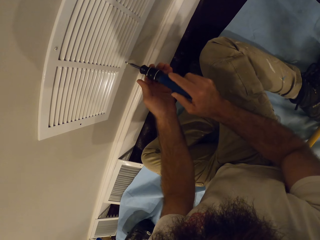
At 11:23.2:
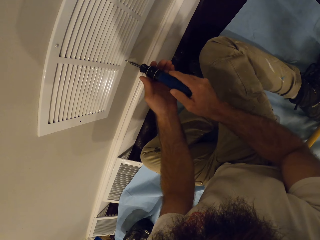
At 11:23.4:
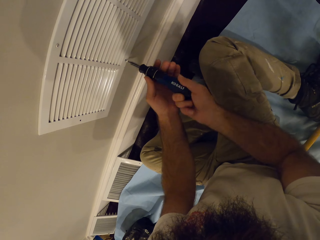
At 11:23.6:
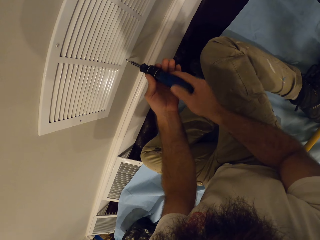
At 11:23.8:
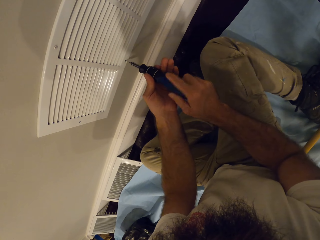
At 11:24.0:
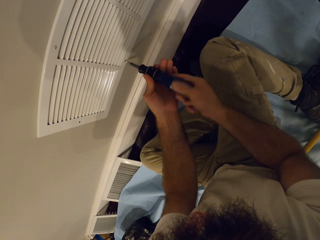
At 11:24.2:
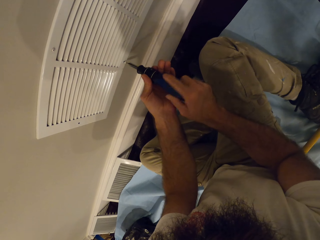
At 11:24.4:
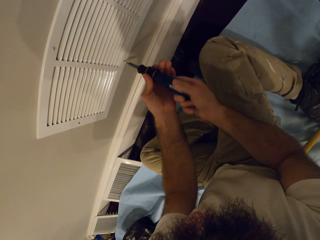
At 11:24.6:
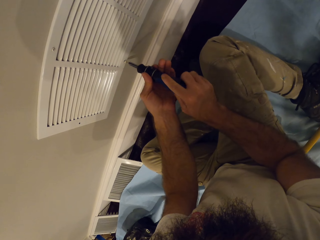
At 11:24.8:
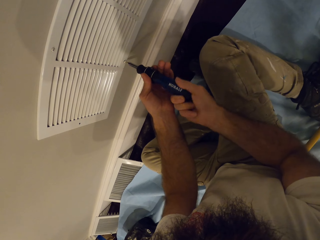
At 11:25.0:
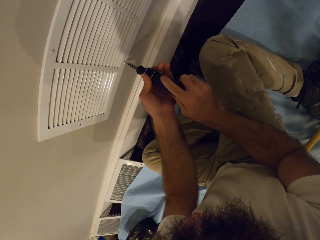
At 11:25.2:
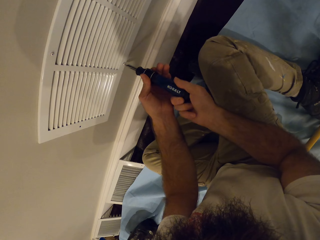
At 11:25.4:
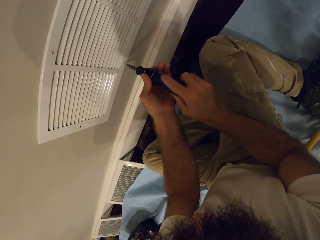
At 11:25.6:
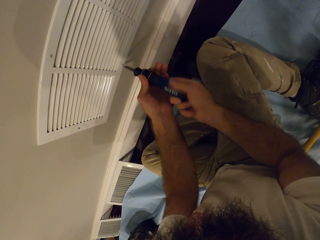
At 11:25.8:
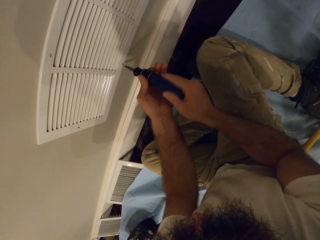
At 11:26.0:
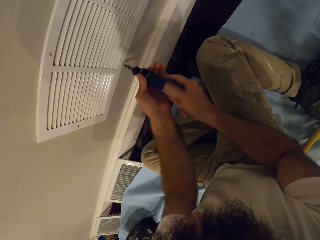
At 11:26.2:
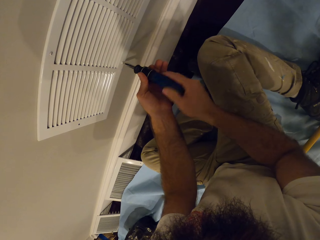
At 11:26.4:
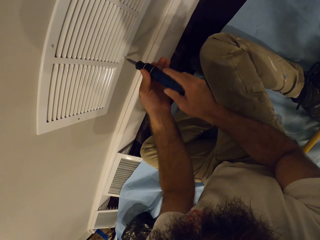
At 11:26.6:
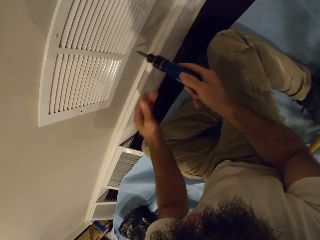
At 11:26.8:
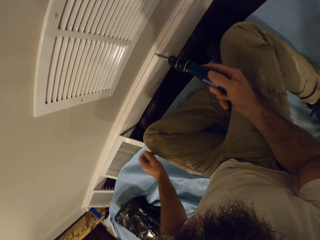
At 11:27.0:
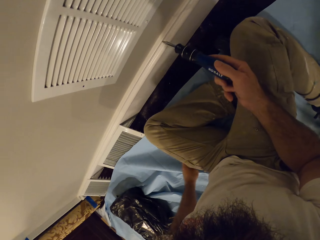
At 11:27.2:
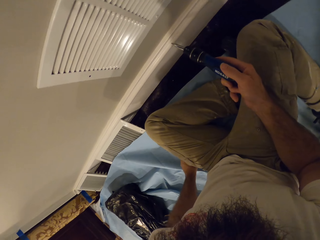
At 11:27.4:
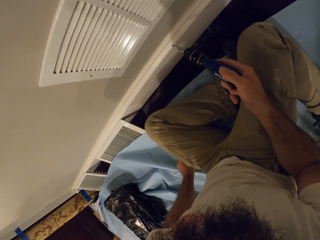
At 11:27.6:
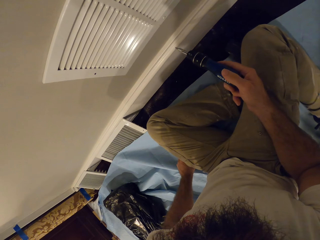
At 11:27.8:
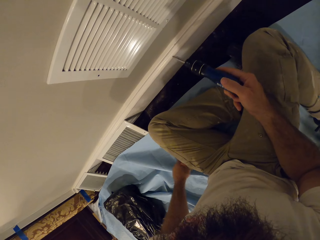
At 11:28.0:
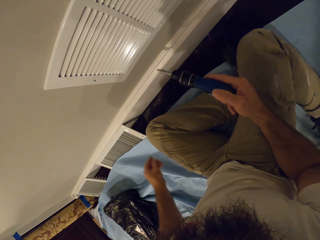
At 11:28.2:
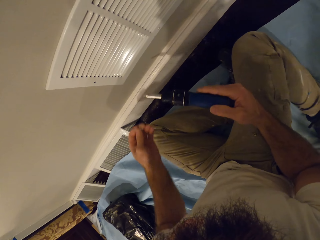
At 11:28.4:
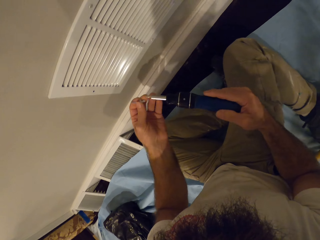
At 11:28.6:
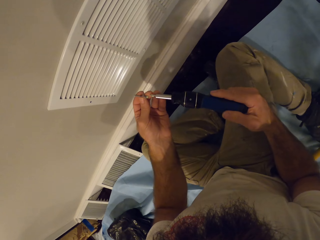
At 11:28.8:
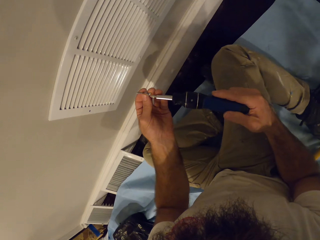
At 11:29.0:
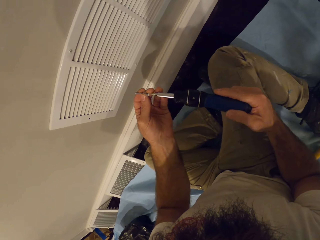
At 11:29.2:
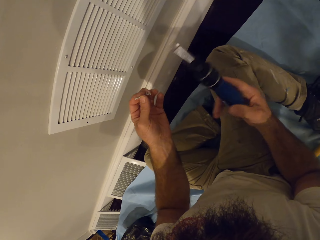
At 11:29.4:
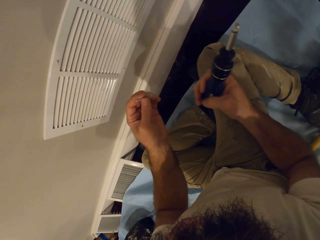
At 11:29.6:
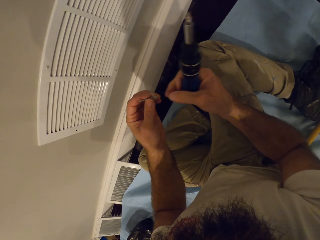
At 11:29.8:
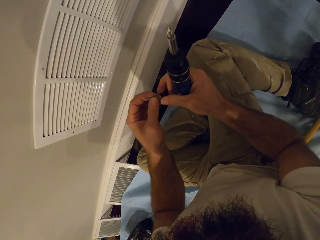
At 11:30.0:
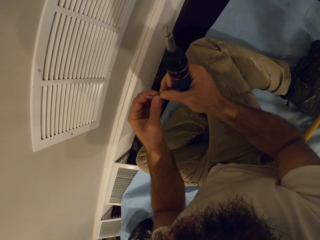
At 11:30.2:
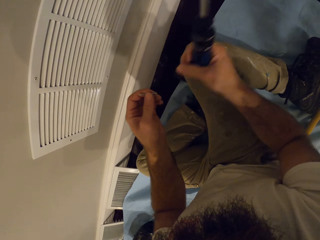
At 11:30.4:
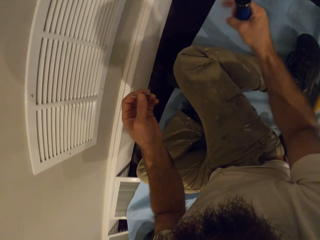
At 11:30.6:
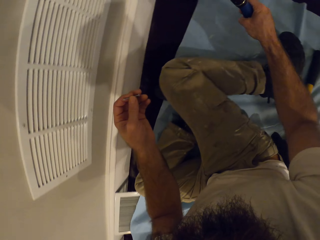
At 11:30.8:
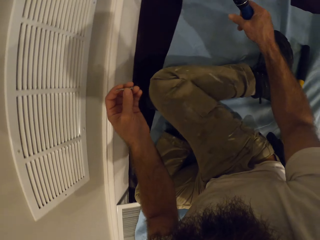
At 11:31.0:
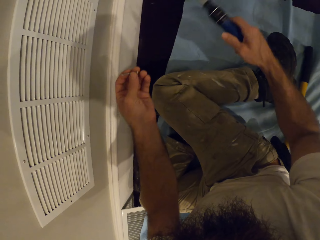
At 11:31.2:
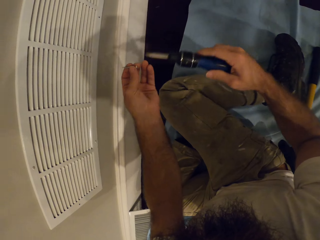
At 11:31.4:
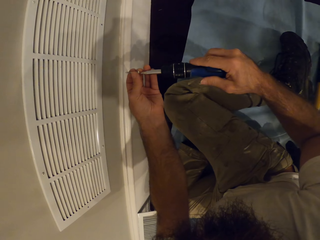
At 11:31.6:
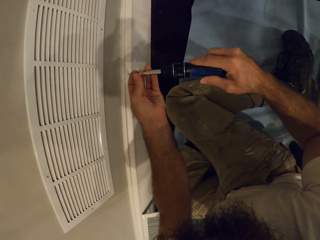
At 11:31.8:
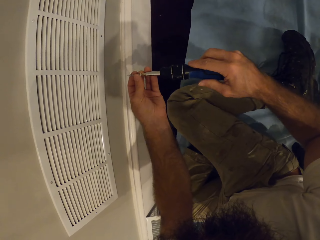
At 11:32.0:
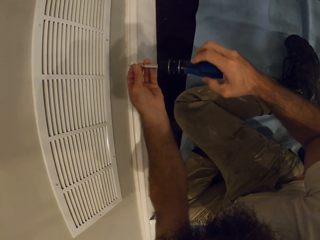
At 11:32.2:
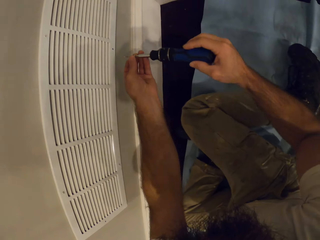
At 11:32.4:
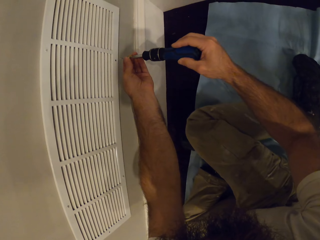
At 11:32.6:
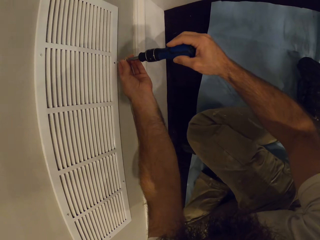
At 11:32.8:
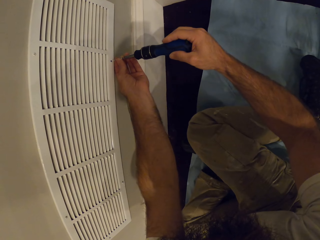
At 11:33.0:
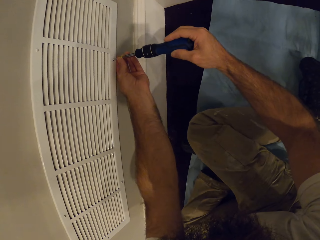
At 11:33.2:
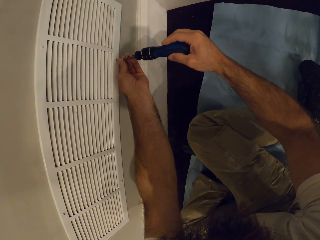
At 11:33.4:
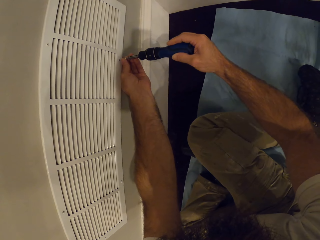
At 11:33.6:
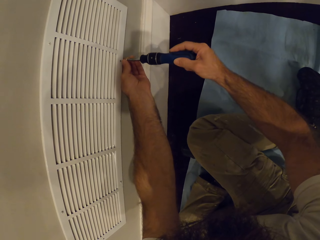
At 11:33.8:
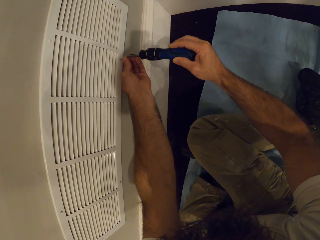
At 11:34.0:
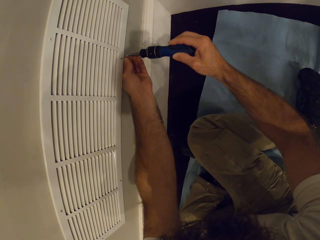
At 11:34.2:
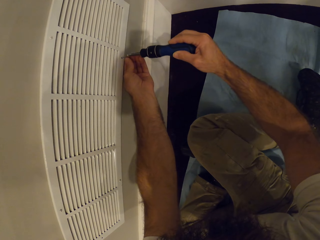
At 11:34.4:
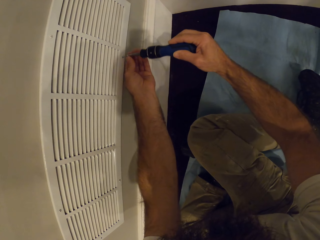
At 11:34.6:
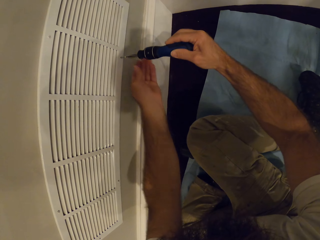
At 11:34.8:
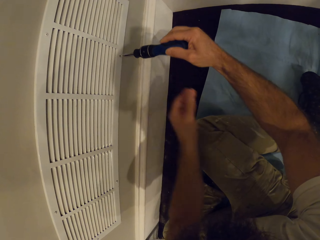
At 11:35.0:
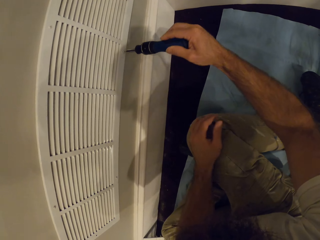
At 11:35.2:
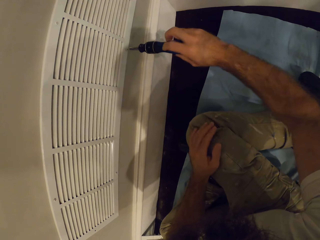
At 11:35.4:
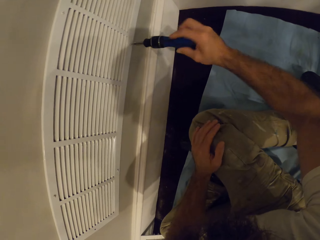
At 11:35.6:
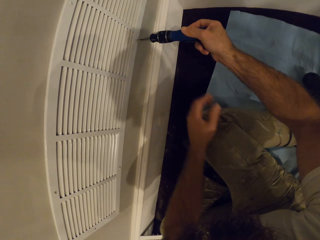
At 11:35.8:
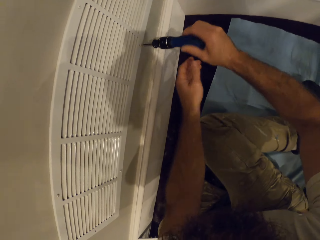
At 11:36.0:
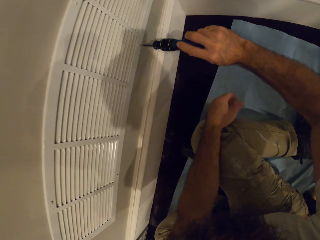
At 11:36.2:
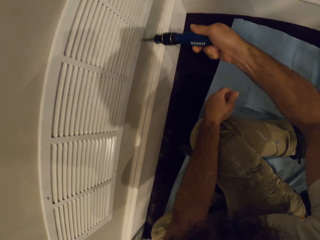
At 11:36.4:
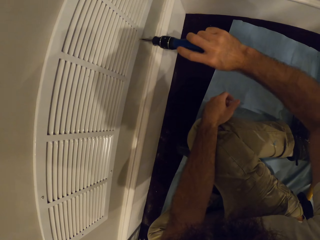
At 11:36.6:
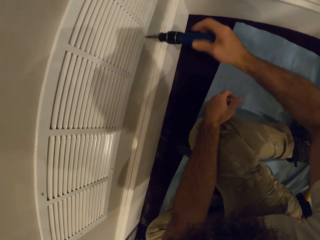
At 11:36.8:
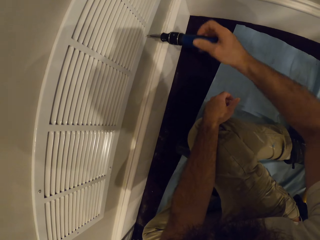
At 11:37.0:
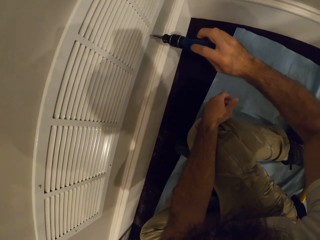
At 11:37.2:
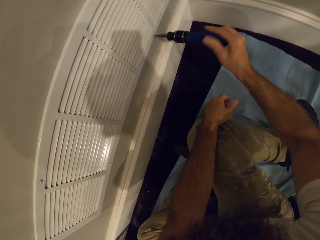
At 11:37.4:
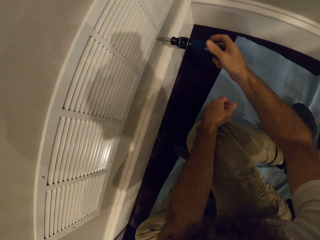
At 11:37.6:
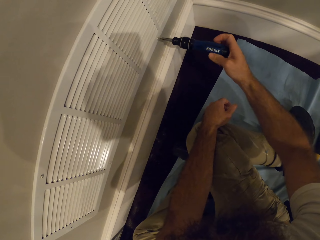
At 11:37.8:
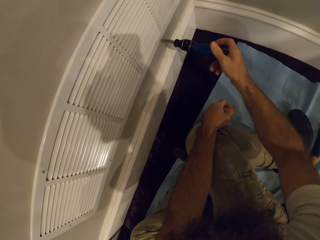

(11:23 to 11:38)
The camera wearer picks a screw from the floor with his left hand. He puts the screw in his left hand on the screwdriver in his right hand. He holds the screw on the screwdriver. He tightens the screw on the vent grille with the screwdriver in both hands. He puts his left hand on his thigh on the floor. He tightens the screw on the vent grille with the screwdriver in his right hand.

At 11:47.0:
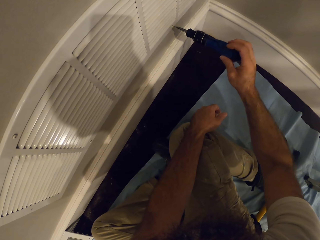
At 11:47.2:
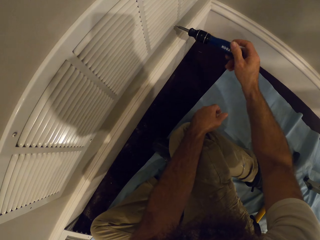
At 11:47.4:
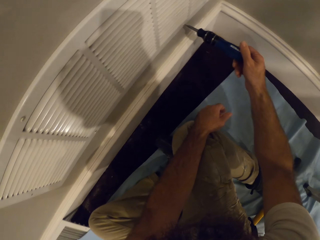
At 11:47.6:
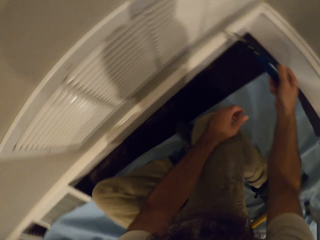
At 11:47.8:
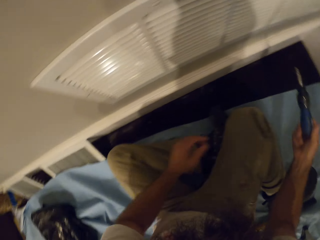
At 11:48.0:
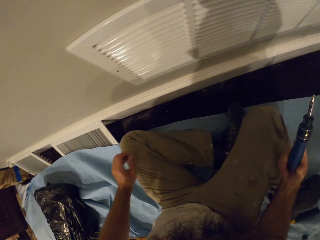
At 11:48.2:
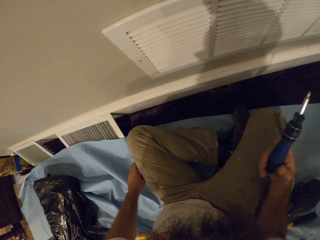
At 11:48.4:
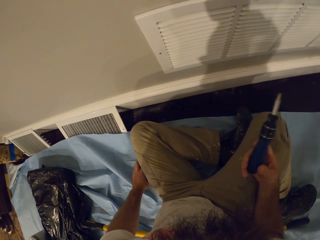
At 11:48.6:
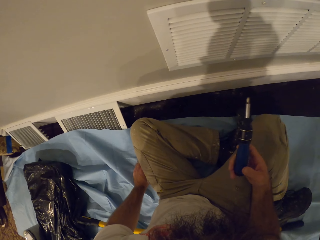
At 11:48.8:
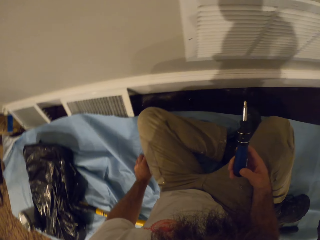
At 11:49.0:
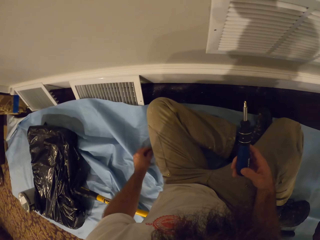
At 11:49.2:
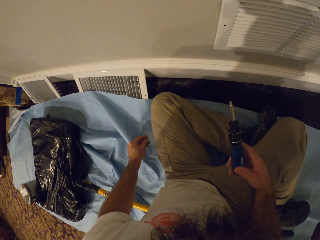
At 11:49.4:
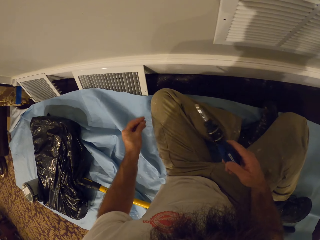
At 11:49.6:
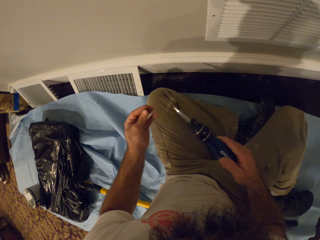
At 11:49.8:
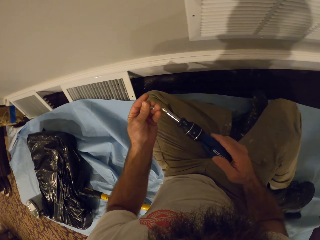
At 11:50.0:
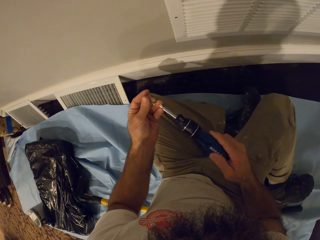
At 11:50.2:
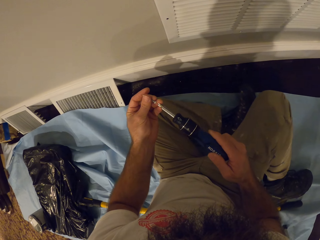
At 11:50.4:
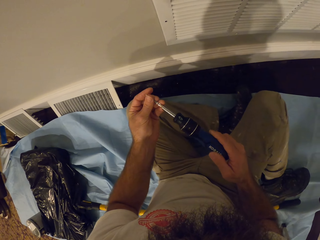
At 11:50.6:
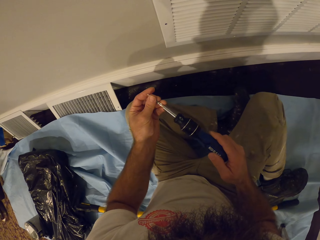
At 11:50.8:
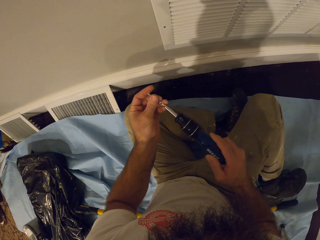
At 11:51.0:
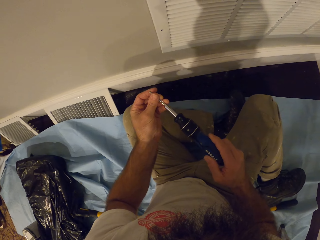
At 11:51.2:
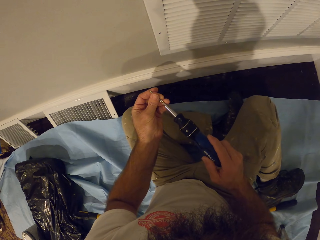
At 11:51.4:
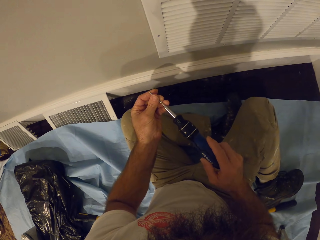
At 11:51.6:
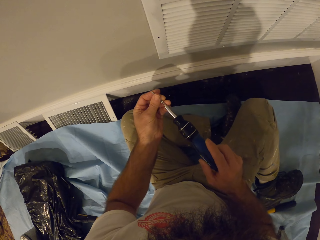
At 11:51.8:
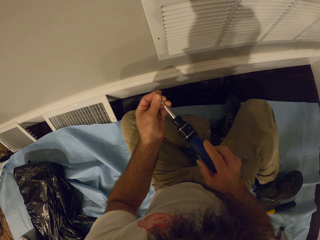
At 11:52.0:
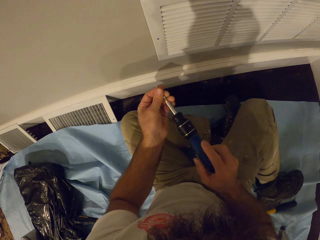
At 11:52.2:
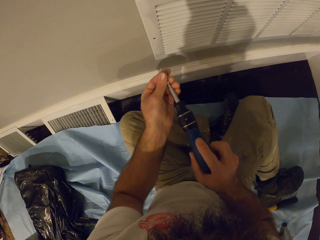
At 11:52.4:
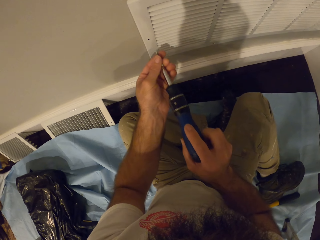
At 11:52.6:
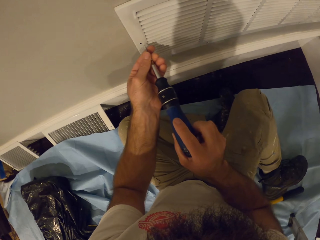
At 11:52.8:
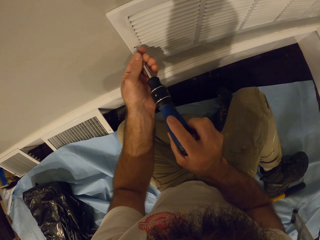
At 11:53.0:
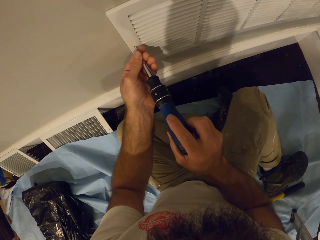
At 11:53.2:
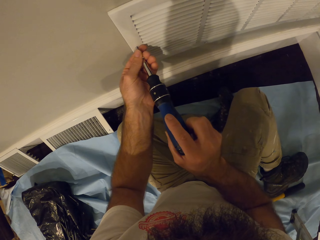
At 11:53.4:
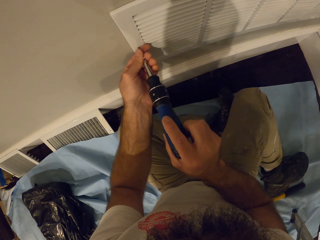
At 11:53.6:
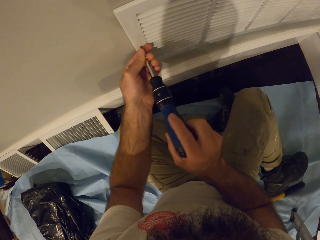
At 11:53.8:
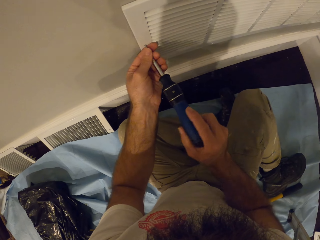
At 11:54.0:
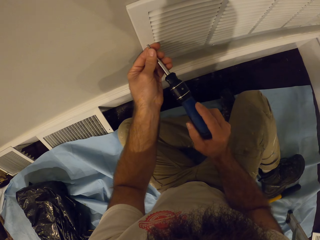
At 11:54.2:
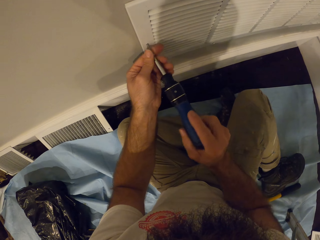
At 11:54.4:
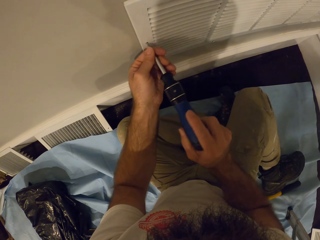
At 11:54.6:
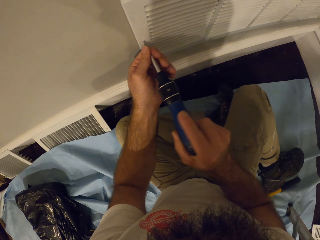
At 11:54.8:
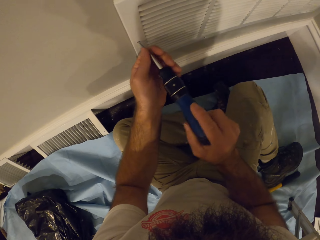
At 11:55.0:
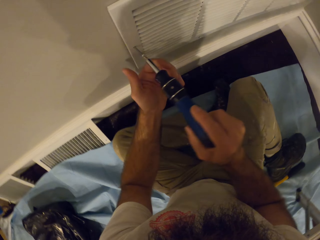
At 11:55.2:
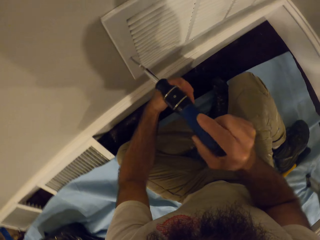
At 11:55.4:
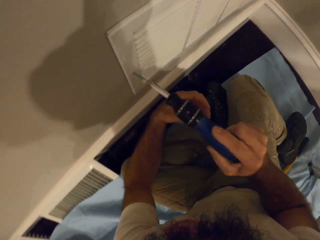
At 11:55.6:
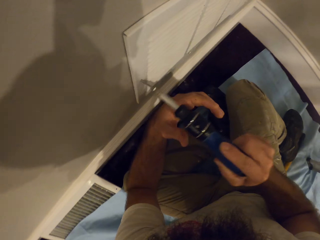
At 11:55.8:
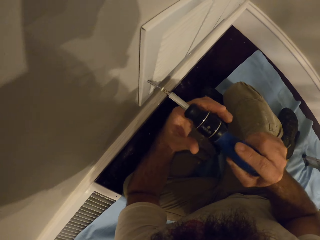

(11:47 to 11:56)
The camera wearer picks a screw from the floor with his left hand. He puts the screw in his left hand on the screwdriver in his right hand. He tightens the screw on the vent grille with the screwdriver in both hands.
